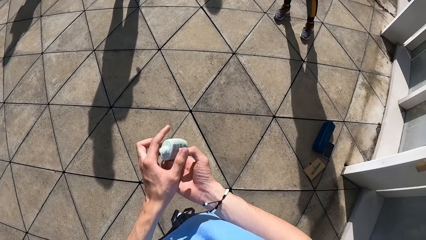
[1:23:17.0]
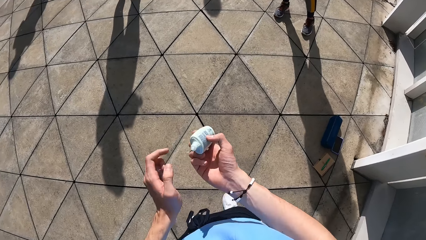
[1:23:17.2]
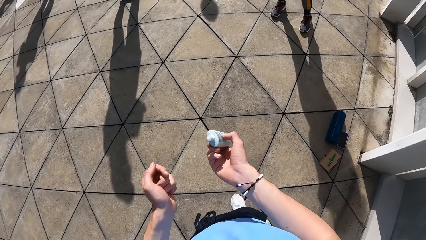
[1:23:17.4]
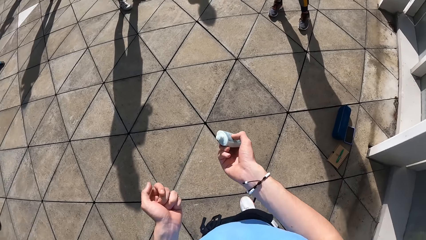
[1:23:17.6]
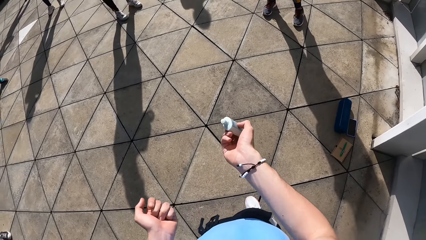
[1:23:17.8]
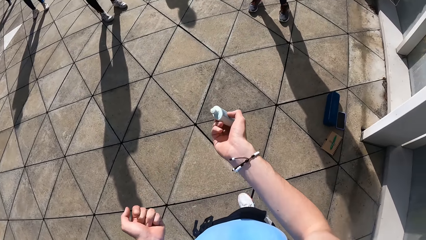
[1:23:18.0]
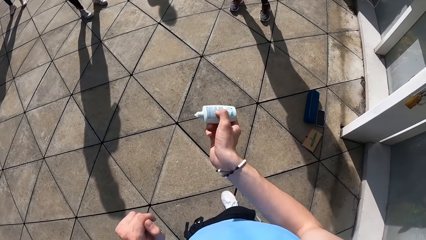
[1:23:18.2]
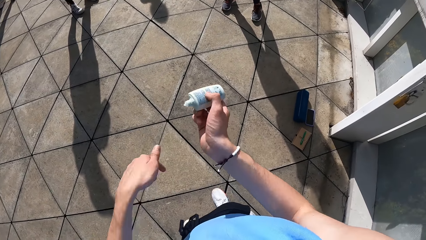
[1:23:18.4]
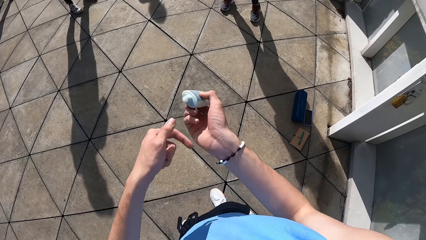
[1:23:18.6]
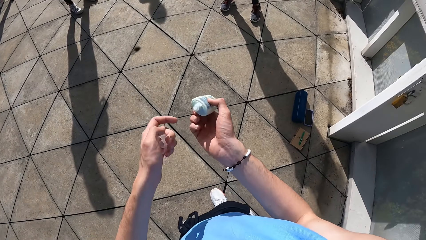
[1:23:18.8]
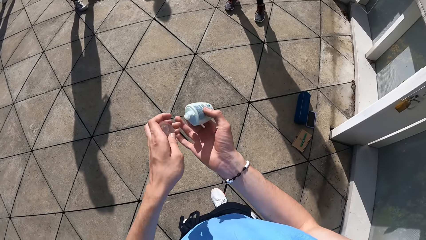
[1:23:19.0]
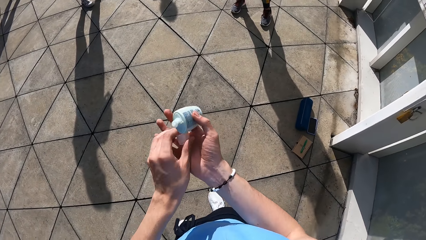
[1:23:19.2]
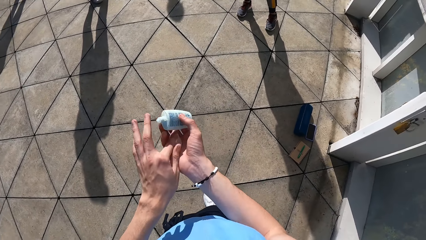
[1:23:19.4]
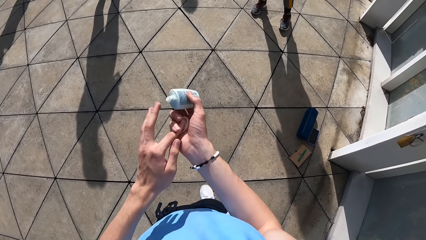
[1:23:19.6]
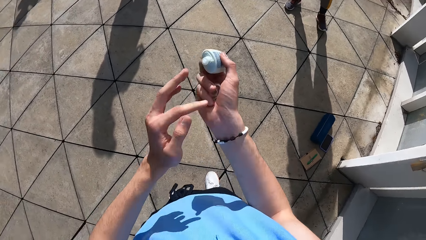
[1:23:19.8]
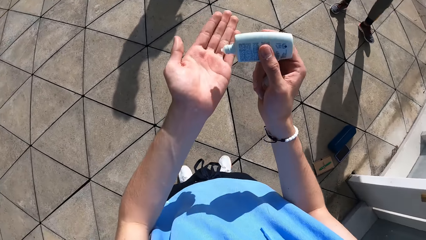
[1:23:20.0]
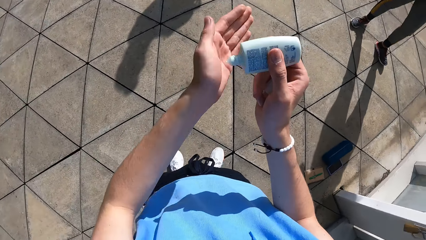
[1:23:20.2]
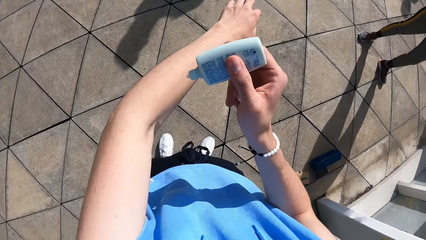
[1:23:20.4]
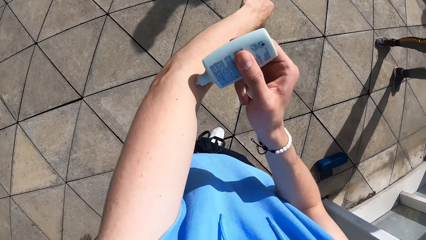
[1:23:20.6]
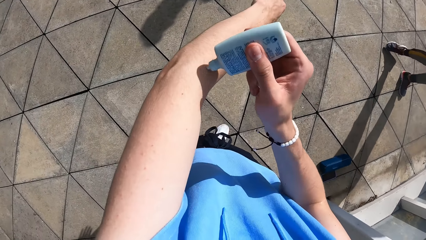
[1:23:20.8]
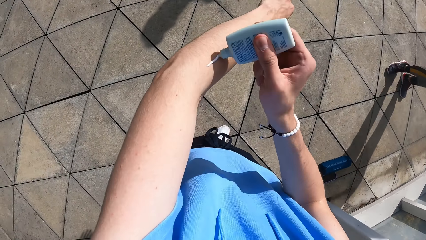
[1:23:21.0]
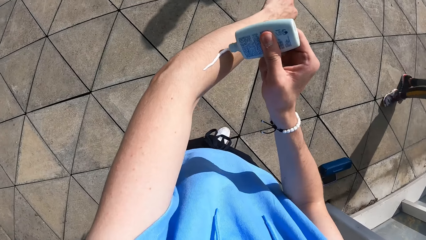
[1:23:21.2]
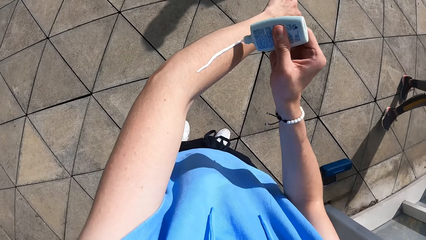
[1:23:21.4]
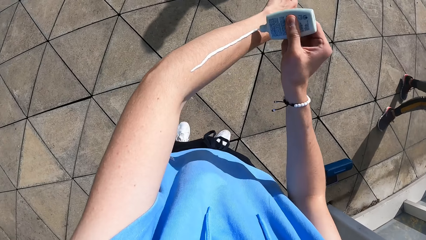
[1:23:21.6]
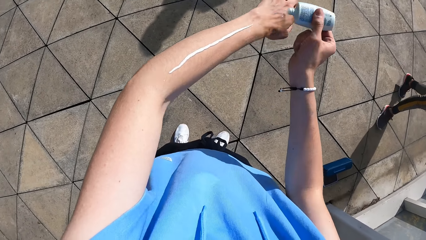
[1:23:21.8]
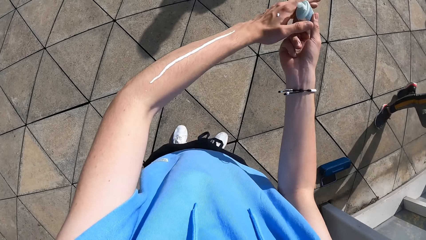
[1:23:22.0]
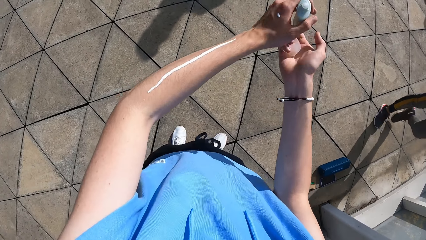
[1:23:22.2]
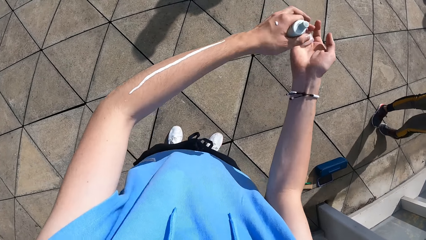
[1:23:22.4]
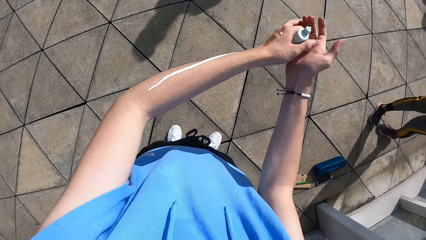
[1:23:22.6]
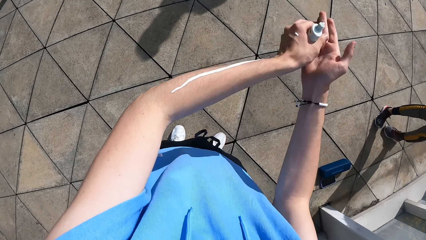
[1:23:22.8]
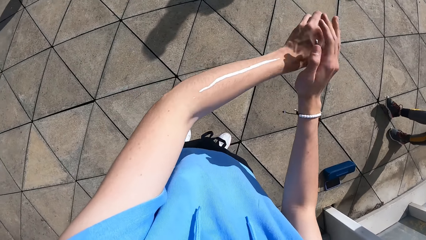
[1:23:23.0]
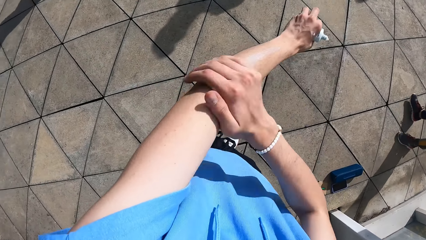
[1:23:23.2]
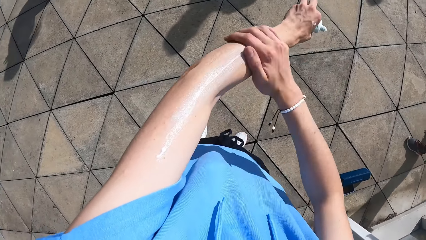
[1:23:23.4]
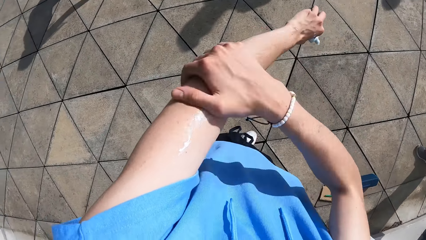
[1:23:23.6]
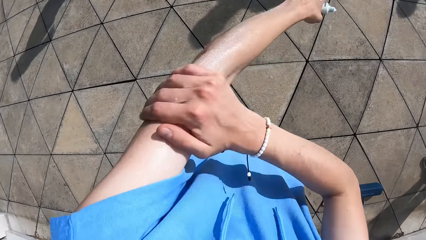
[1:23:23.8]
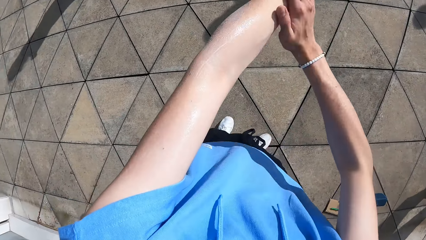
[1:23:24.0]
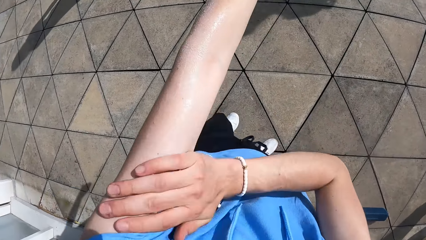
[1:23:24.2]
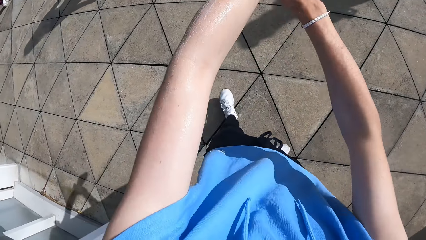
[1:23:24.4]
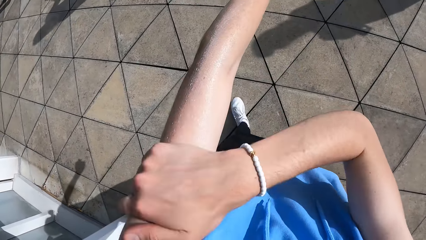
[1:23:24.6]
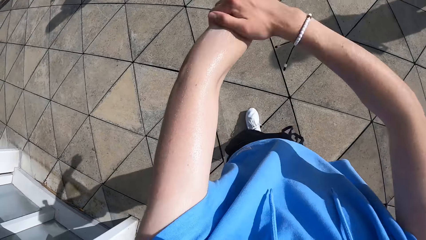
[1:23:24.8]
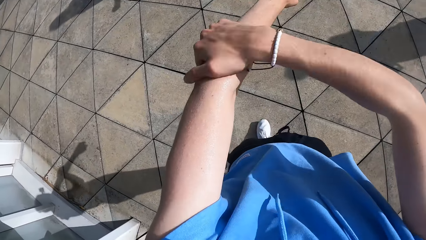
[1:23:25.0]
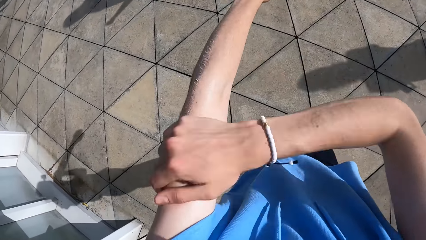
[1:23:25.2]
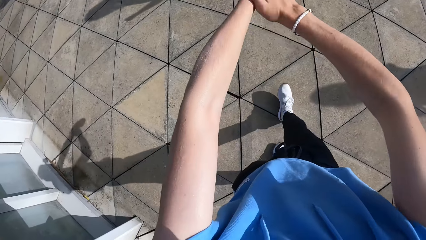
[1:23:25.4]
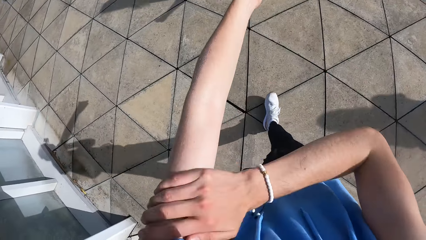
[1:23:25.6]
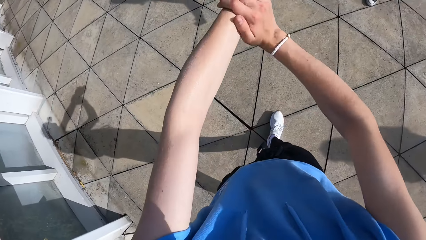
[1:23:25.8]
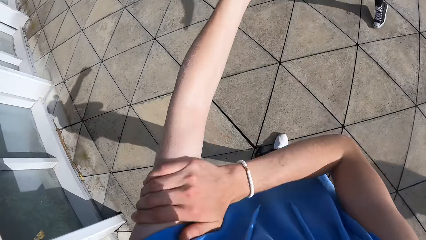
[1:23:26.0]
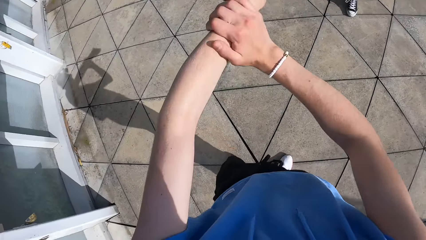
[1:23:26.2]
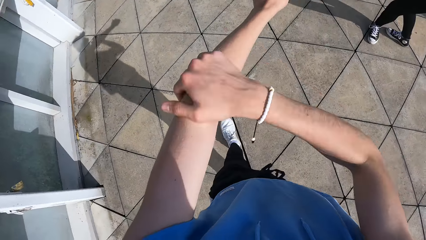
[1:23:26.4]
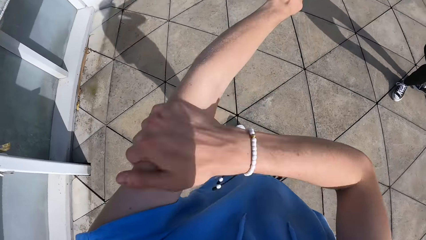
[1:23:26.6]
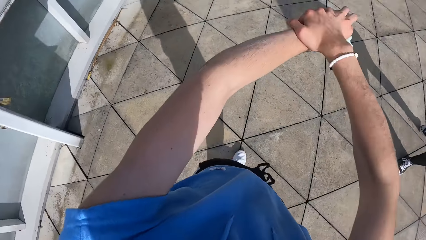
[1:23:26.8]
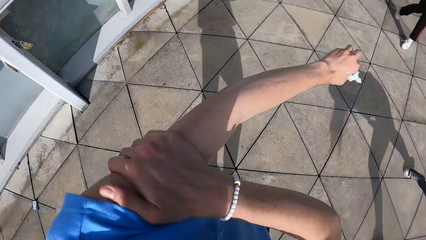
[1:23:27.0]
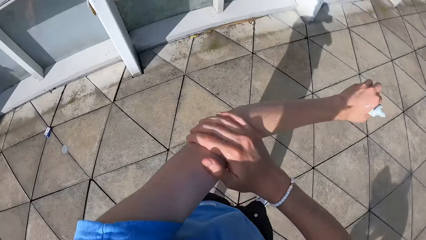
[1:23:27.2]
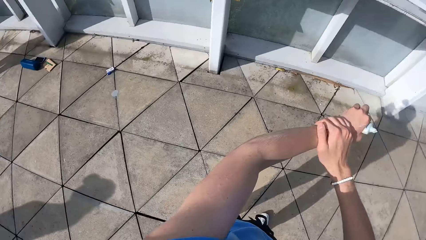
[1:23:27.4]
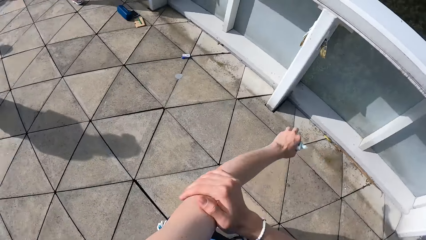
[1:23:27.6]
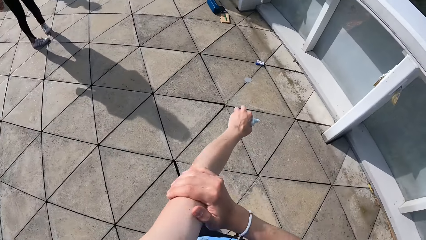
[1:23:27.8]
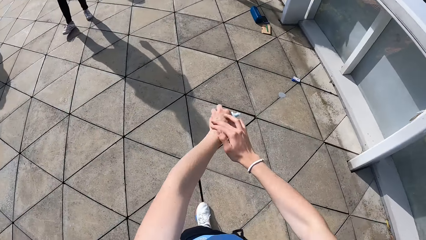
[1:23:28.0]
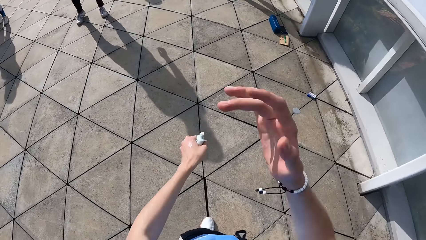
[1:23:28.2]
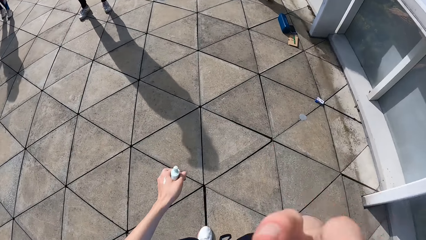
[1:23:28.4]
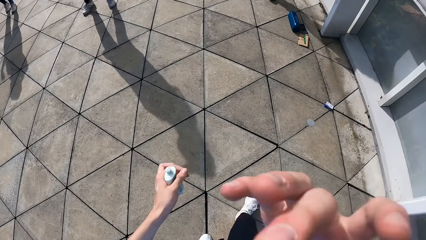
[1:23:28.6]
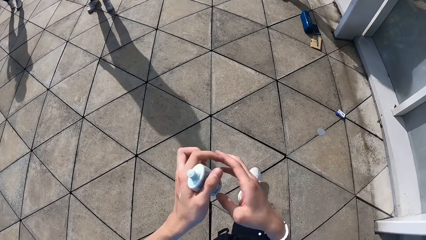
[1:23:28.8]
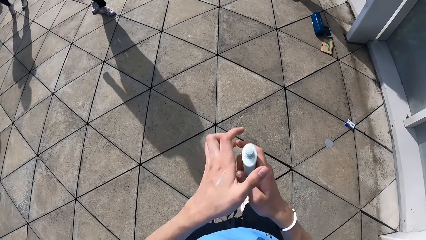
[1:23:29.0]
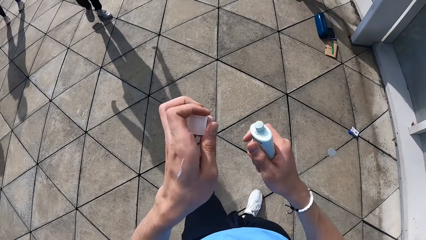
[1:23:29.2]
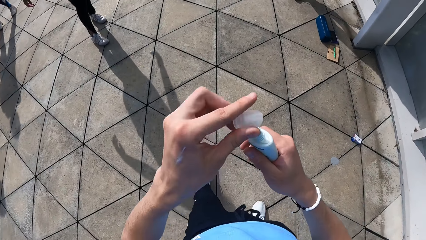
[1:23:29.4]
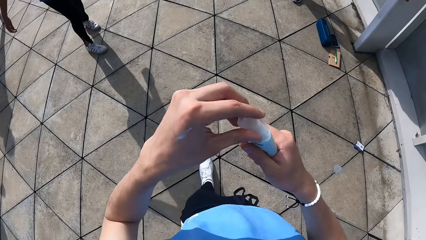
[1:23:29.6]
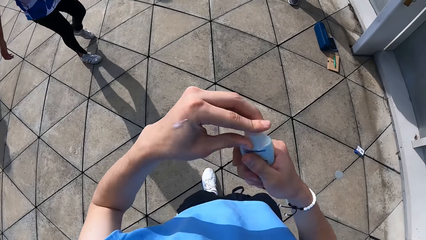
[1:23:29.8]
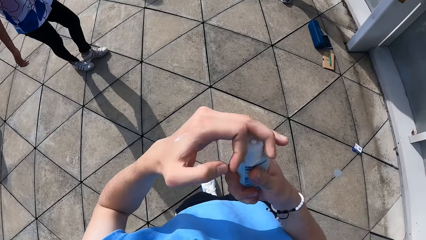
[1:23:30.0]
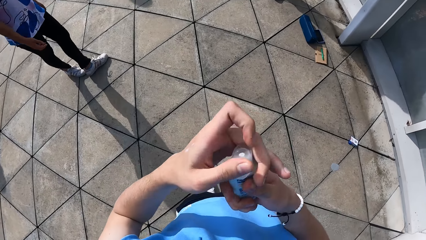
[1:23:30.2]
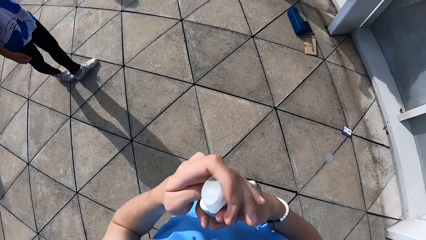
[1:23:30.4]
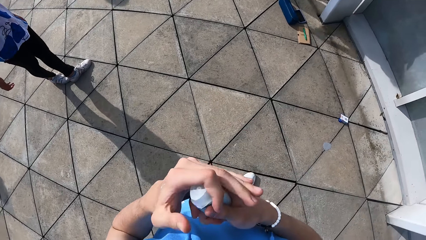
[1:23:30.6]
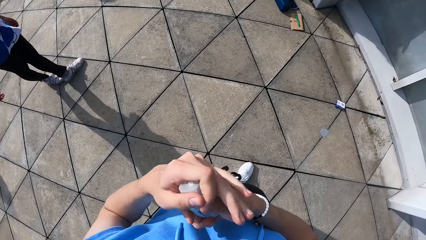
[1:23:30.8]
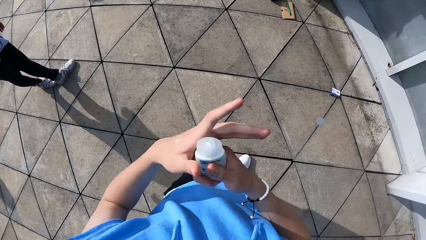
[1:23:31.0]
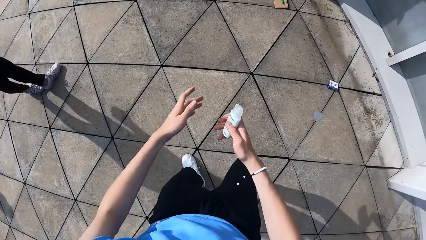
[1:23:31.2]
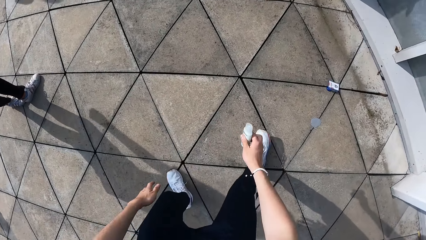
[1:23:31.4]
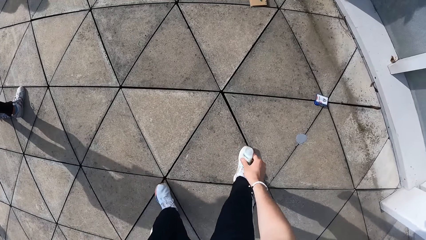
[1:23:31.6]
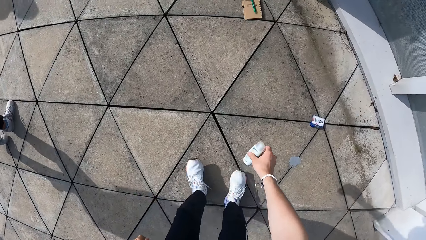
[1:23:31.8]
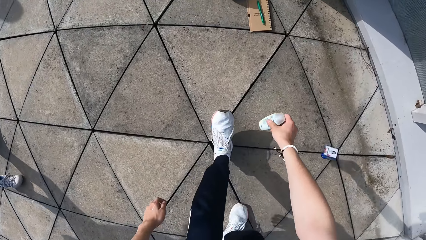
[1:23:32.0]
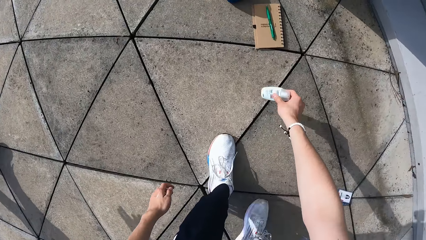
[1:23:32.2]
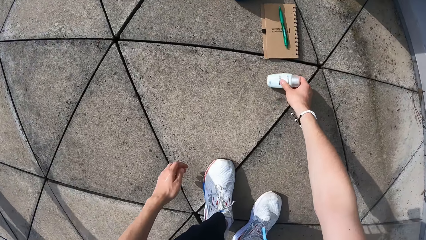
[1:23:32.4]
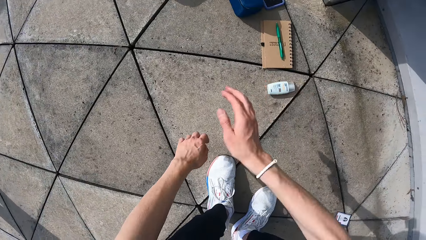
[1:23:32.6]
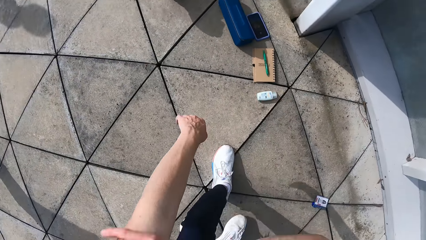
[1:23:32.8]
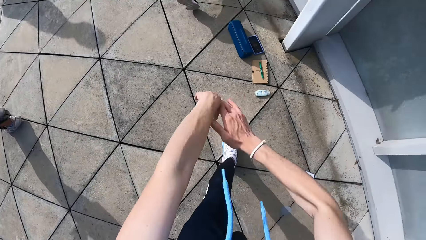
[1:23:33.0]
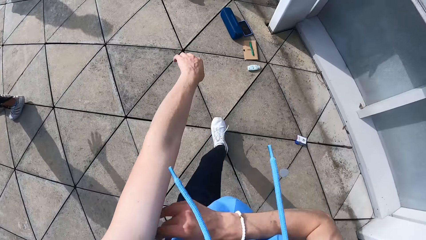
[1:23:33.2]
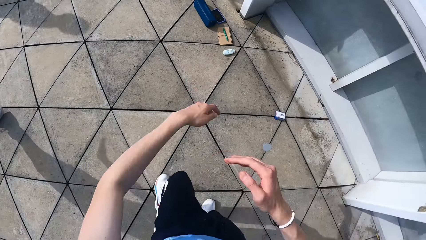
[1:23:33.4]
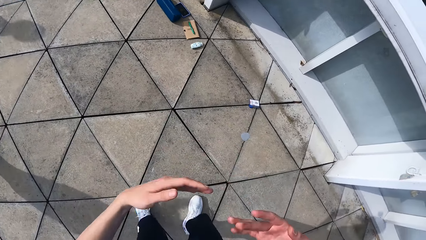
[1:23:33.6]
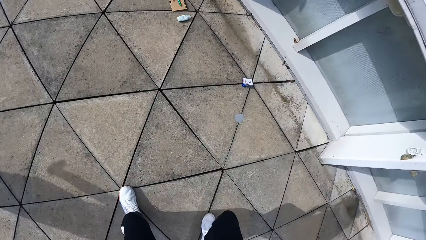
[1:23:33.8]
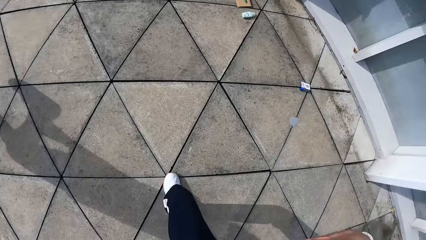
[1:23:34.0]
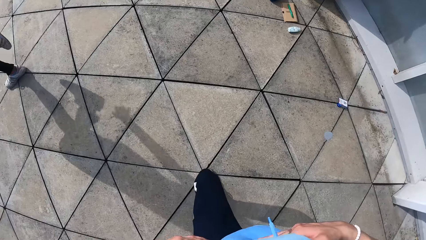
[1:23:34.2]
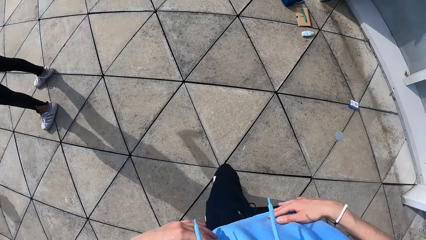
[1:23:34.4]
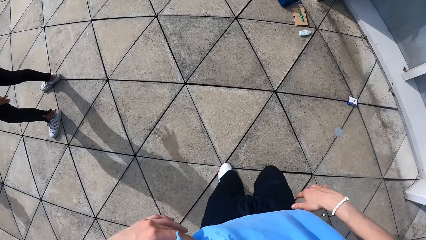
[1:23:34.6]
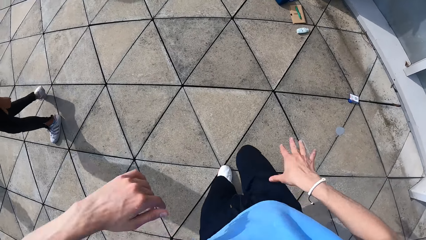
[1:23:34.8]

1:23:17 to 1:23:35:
The camera wearer takes the plastic container in her left hand with her right hand. She passes the cover in her left hand to her right hand. She presses some cream on her left hand from the plastic container with her right hand. She passes the plastic container in her right hand to her left hand. She passes the cover in her right hand to her left hand. She rubs her left hand with the cream in her right hand. She looks around the room. She cleans her nose with her right hand. She passes the plastic container in her left hand to her right hand. She covers the plastic container with her right hand. She drops the plastic container in her right hand on the floor. She rubs the cream on her left hand with her right hand.
